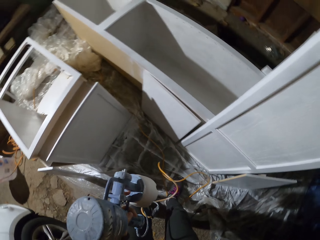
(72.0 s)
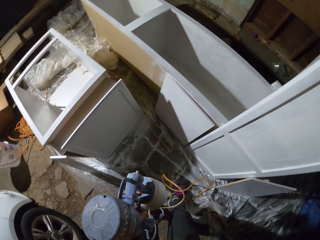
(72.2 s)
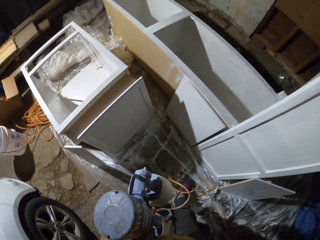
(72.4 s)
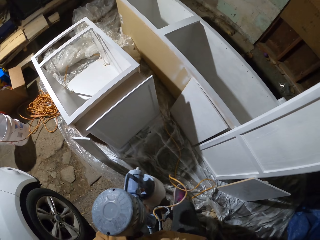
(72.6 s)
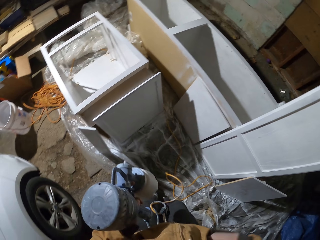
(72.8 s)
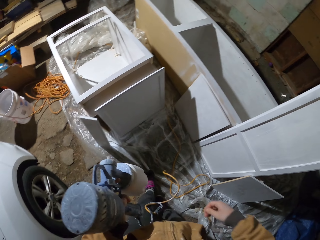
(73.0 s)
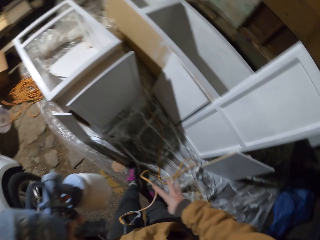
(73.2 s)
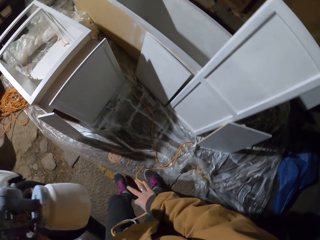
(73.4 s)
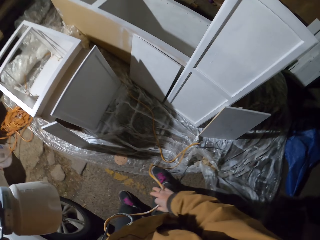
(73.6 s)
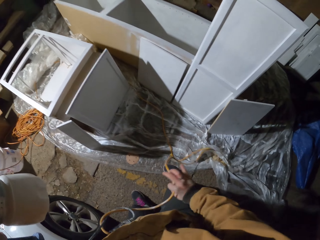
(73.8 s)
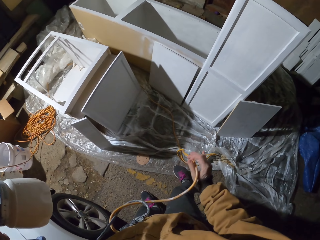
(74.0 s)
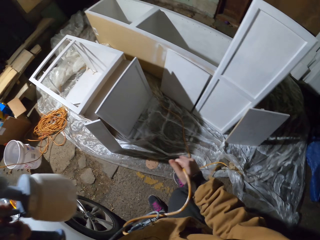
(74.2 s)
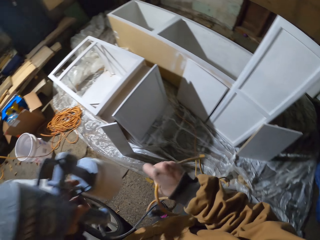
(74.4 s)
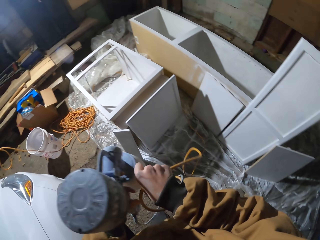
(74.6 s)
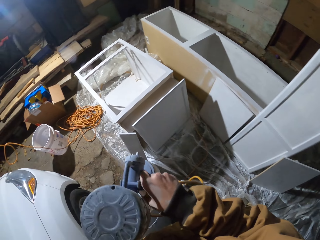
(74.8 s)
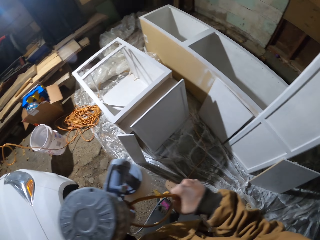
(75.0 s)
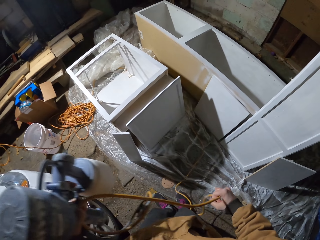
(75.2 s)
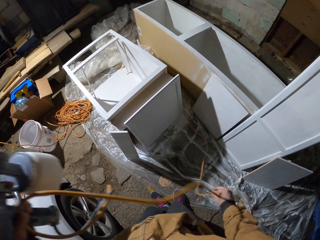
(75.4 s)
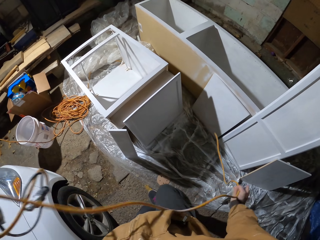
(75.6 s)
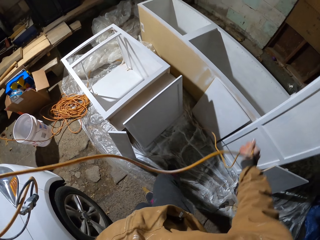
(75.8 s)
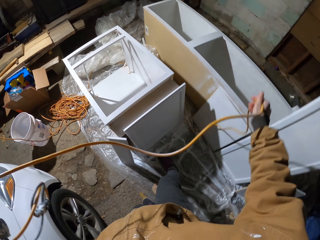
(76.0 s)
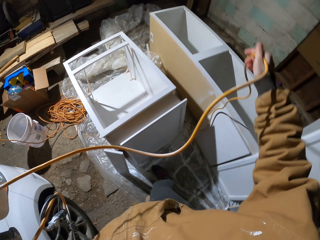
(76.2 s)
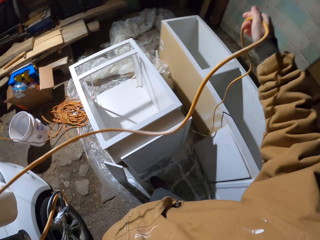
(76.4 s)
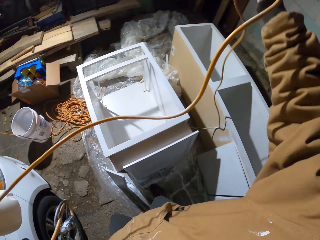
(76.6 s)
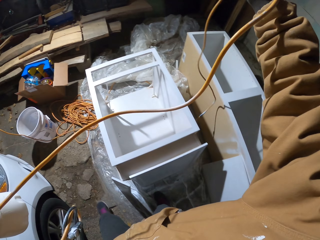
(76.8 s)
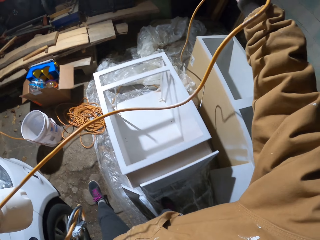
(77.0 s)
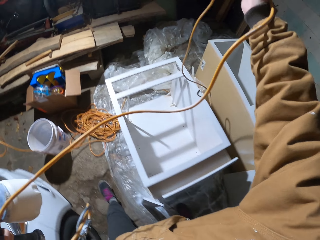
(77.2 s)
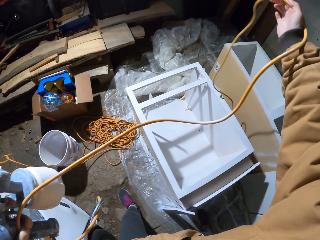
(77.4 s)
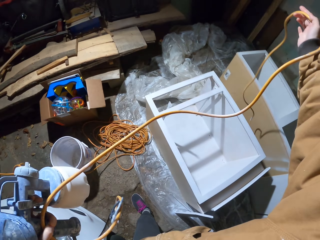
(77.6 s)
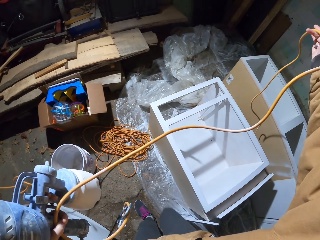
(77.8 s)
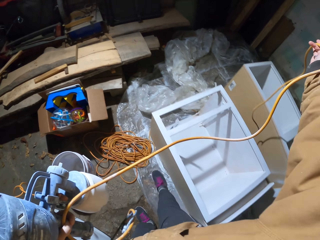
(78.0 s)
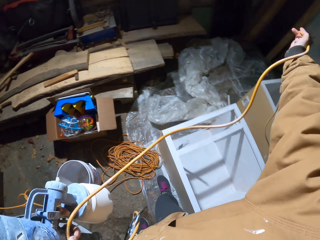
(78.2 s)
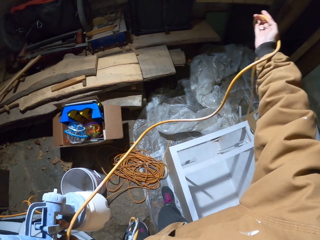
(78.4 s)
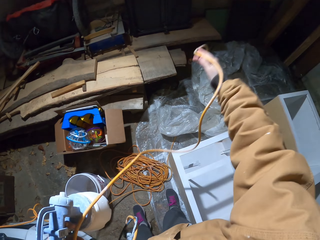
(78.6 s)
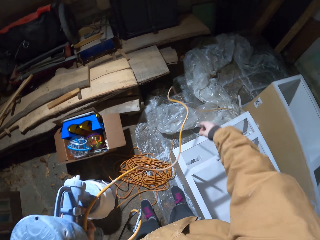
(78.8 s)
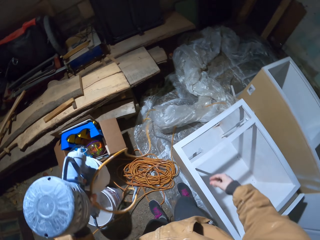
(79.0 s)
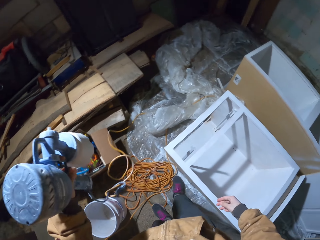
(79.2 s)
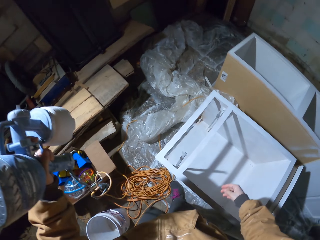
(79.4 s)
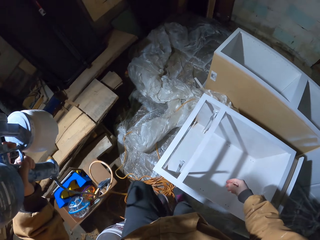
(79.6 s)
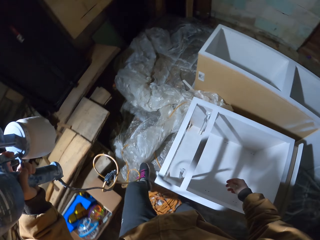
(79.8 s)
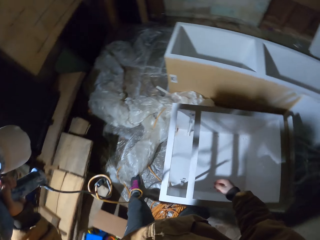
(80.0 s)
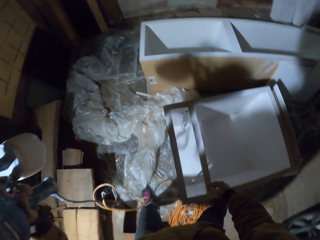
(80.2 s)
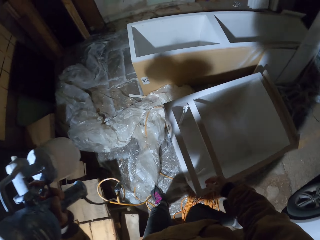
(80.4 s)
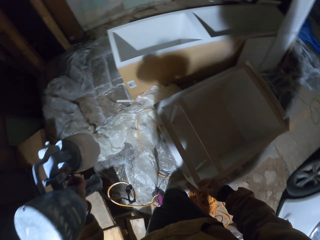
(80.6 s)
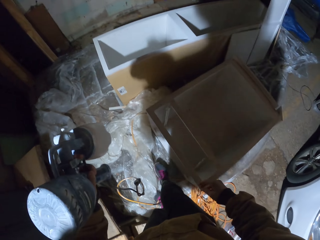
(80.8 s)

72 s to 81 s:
The camera wearer pulls the wire with the right hand.

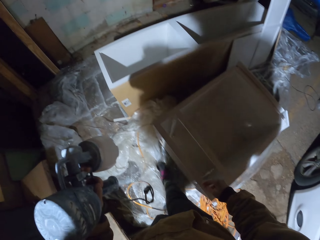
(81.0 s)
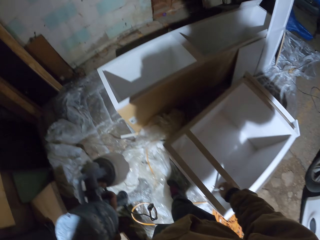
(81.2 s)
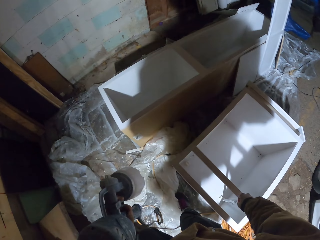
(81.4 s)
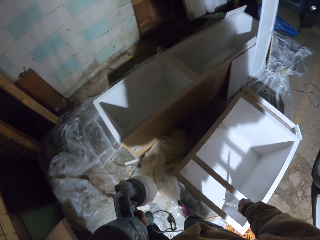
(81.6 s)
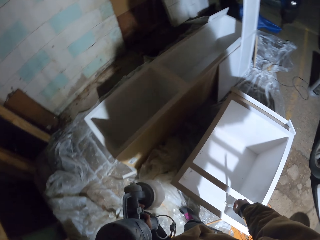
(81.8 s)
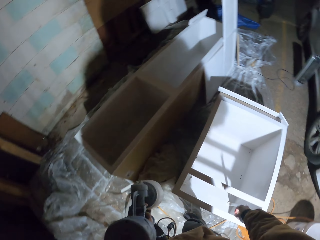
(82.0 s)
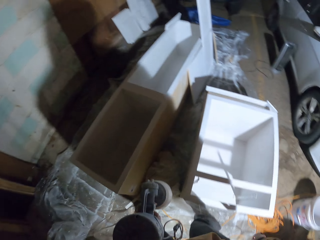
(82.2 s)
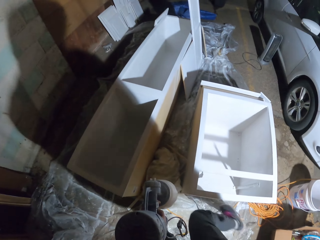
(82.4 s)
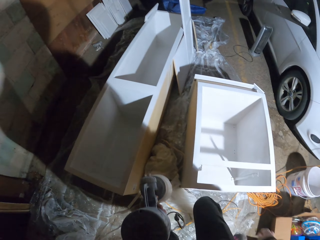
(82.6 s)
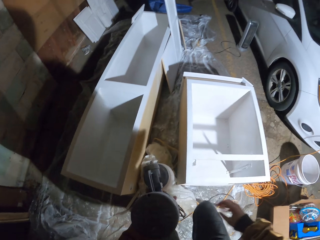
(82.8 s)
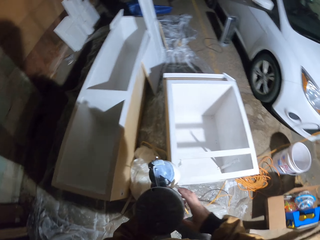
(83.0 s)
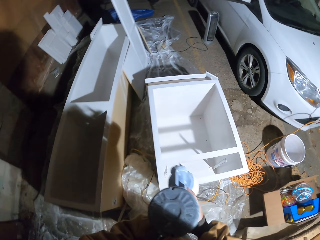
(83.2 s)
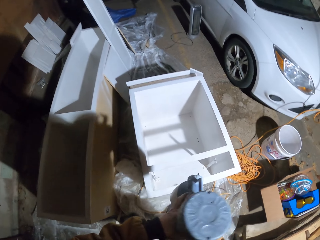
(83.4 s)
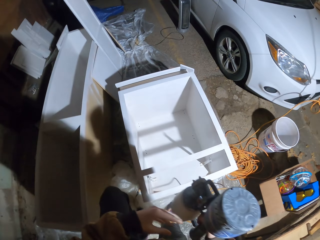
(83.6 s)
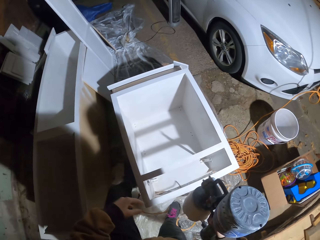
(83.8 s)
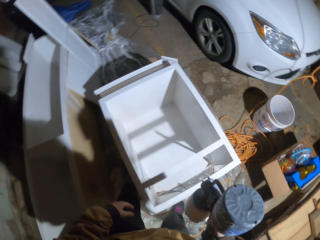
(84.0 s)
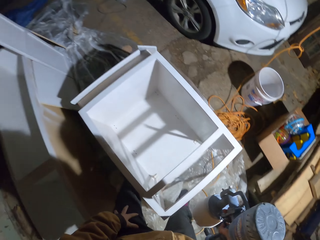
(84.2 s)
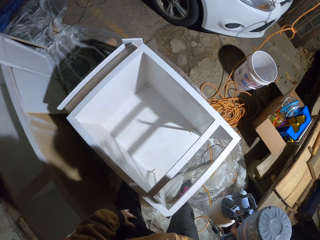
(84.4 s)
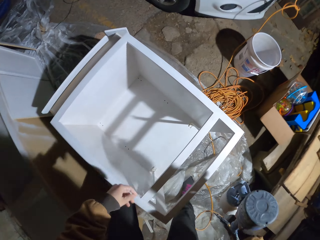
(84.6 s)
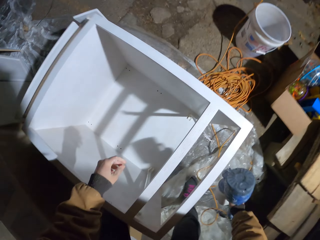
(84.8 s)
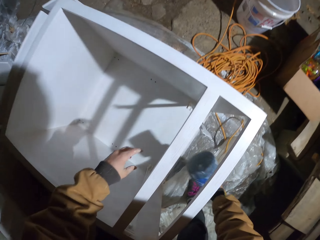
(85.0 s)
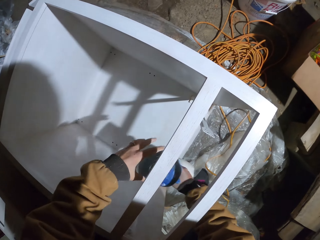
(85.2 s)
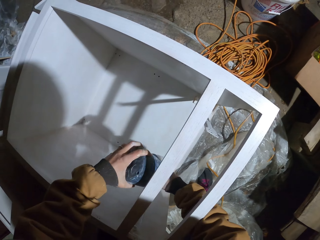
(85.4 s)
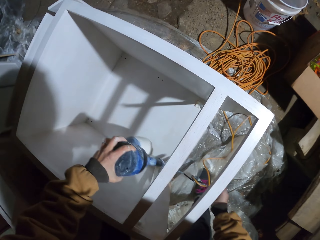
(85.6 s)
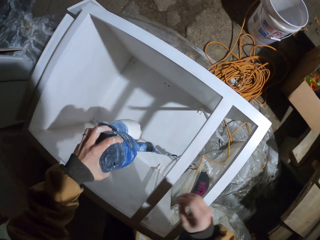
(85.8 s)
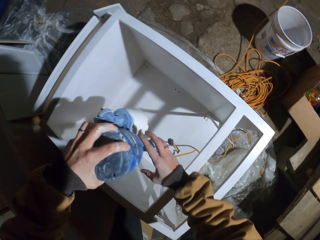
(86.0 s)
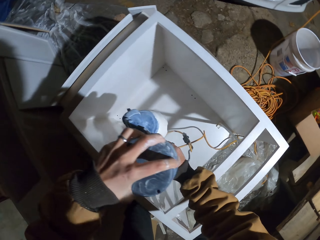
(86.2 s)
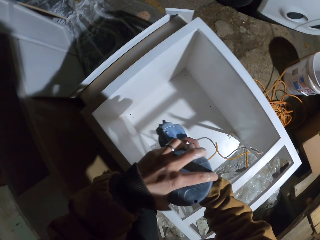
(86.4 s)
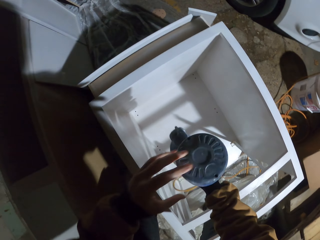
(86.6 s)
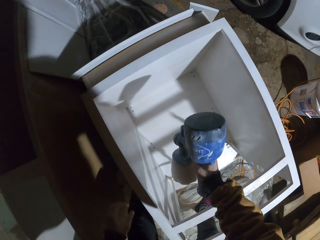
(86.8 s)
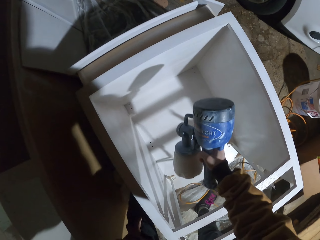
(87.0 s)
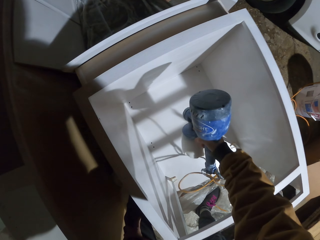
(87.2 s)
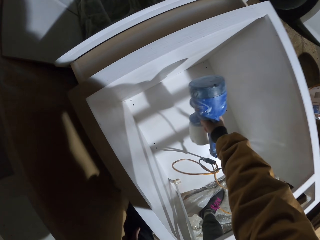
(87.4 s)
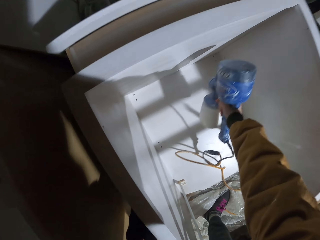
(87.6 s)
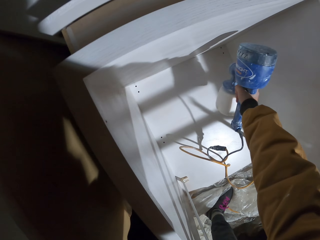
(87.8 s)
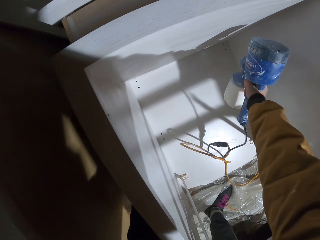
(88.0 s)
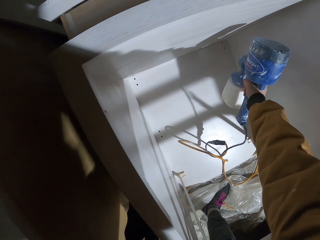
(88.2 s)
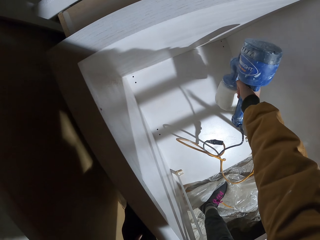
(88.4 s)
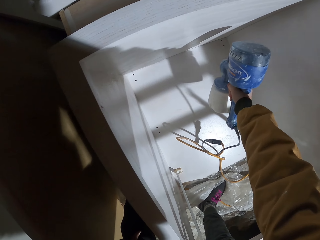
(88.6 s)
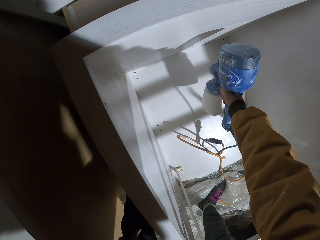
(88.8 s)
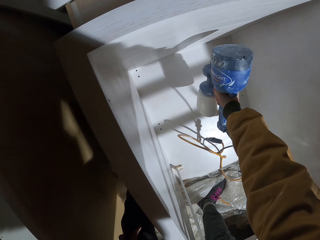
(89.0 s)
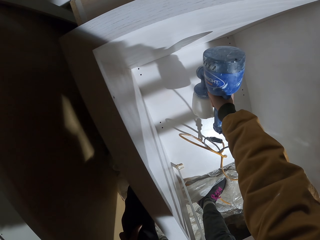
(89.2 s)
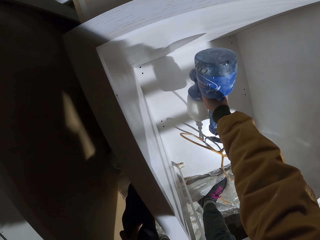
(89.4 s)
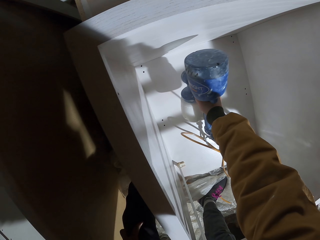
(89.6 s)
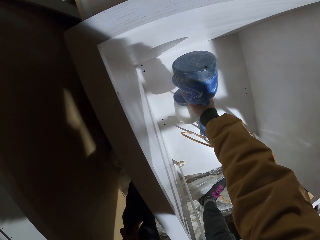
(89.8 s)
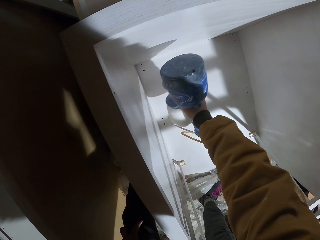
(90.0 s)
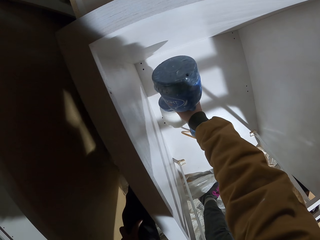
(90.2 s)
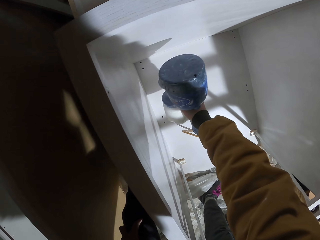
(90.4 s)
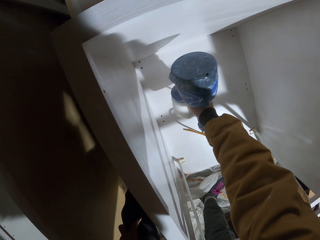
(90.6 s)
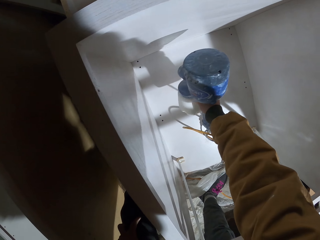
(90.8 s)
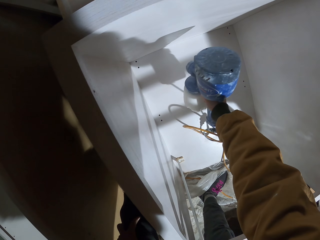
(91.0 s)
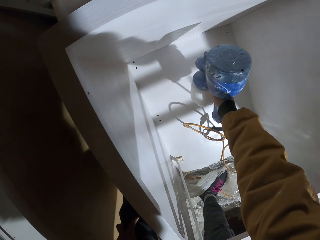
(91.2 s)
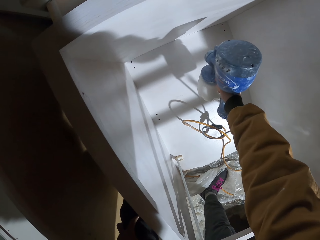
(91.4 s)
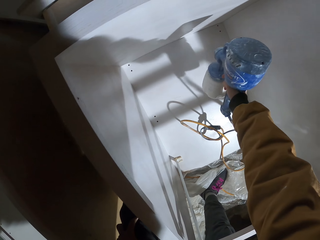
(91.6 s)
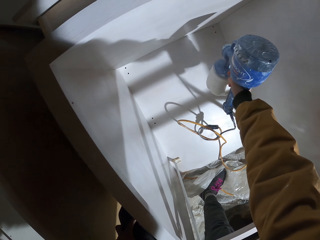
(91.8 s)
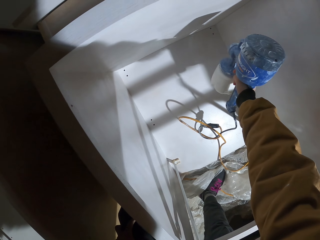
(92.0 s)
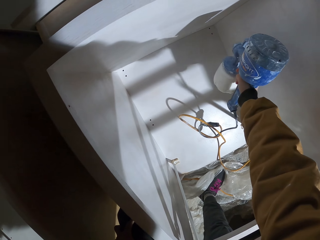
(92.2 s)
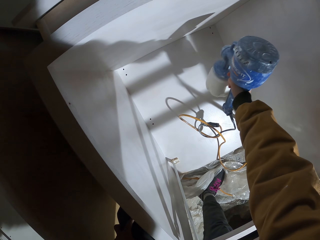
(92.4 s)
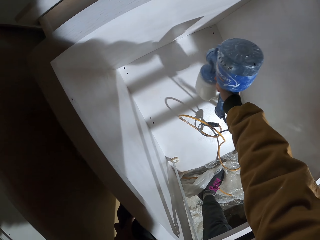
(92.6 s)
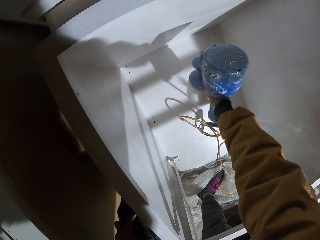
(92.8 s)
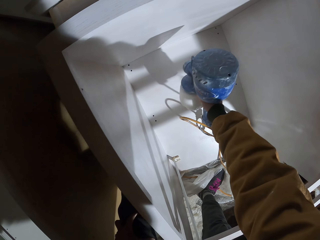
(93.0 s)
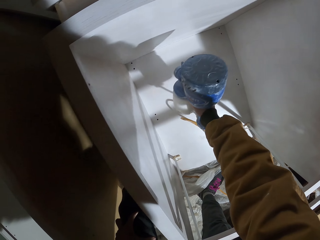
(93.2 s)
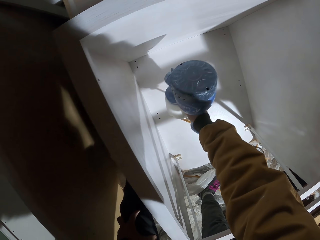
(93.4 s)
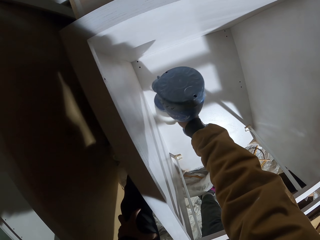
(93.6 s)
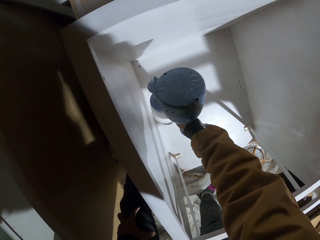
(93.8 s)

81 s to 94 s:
The camera wearer walks. They hold the spray gun with the right hand. They pass the spray gun to the left hand. They hold the spray gun with the right hand. They paint with the paint spray gun.
